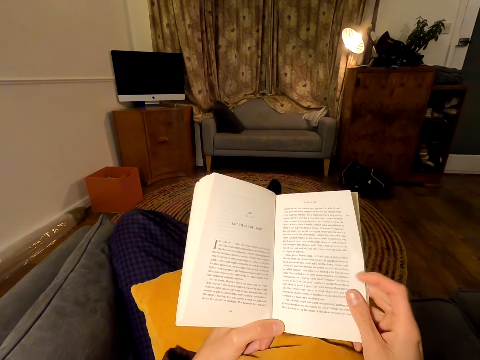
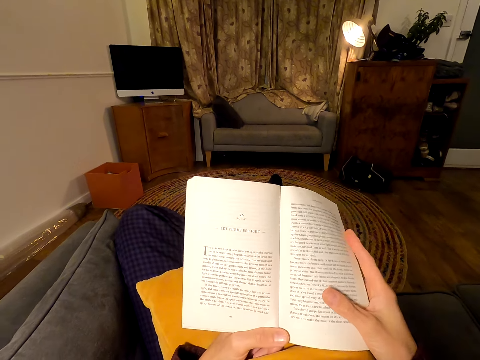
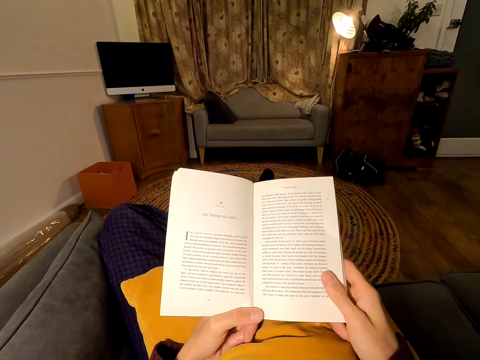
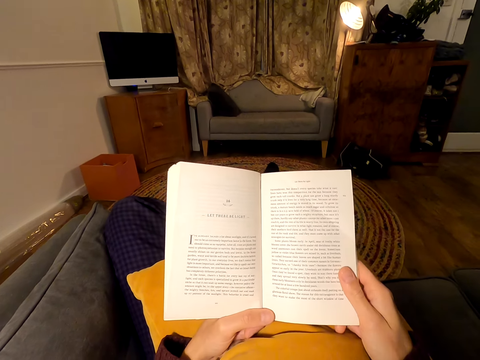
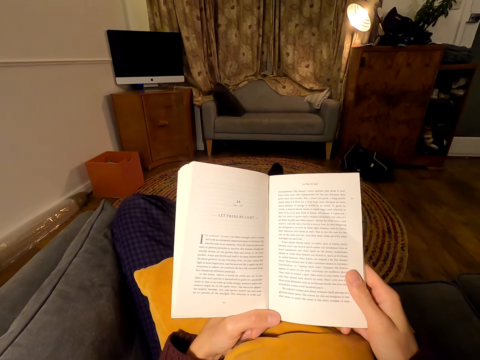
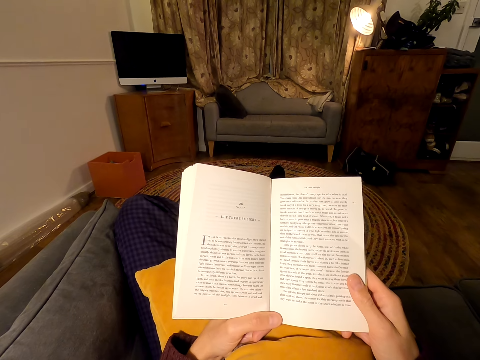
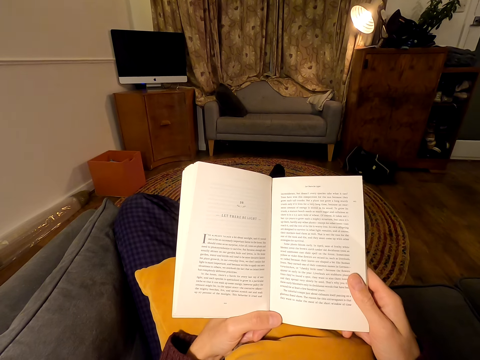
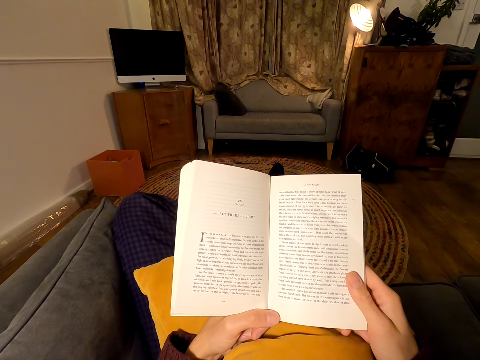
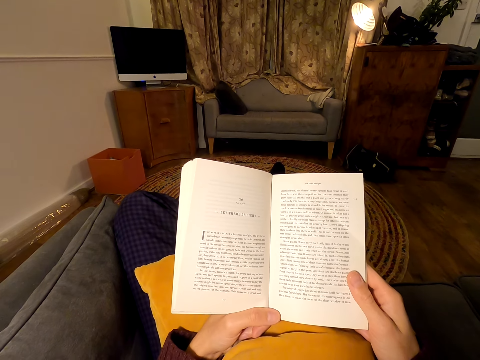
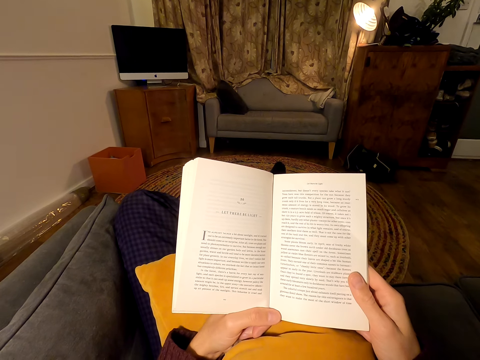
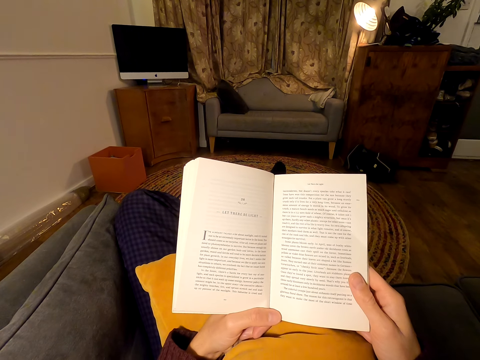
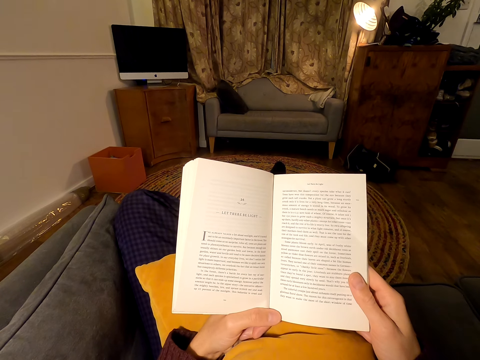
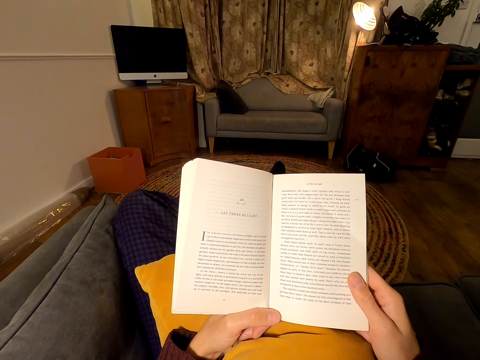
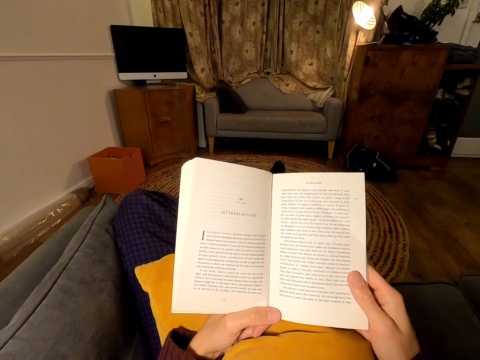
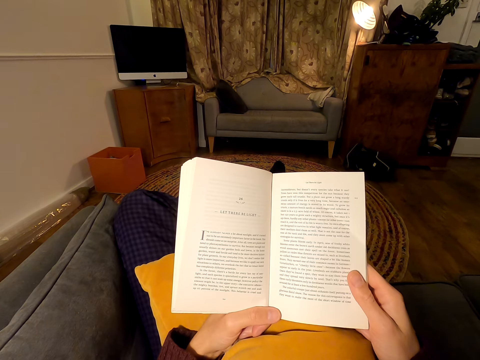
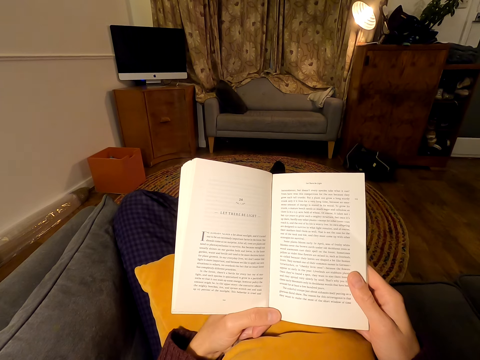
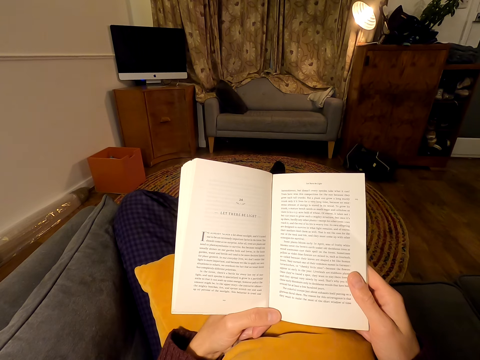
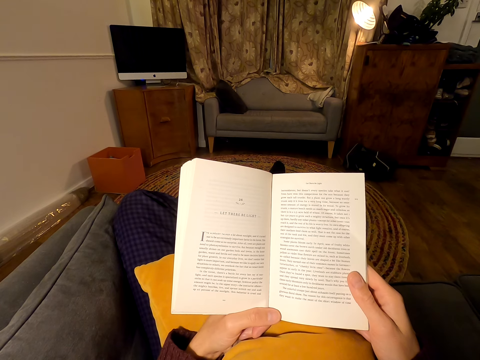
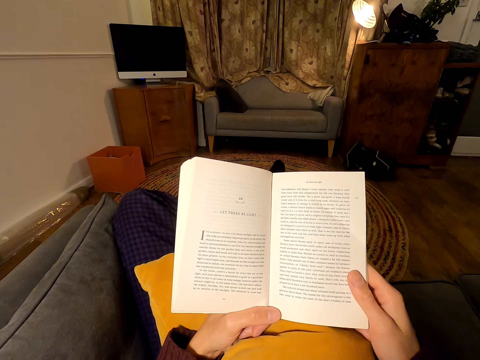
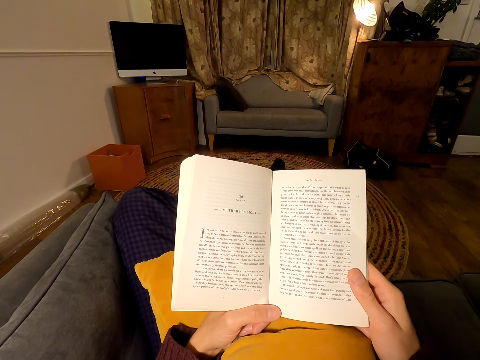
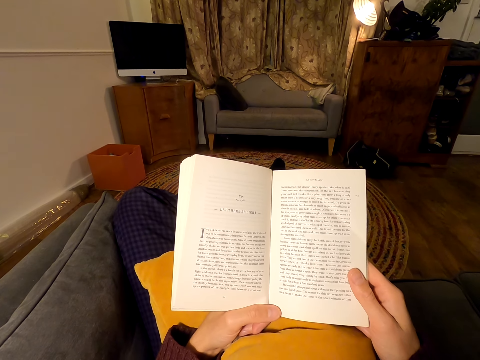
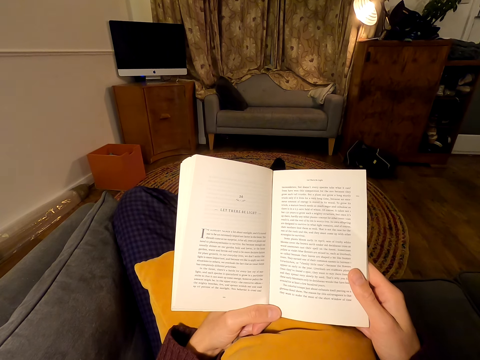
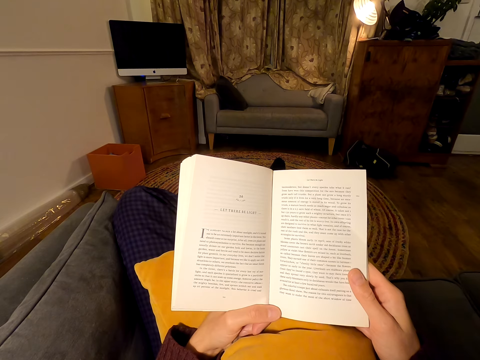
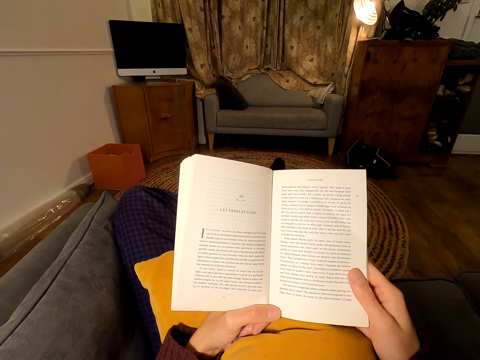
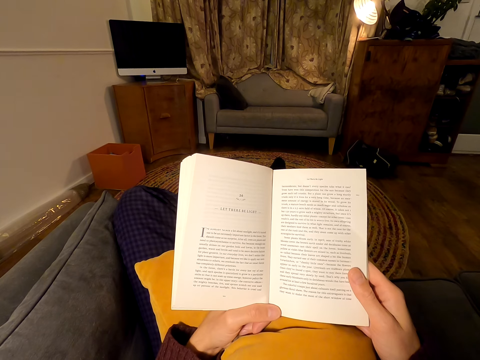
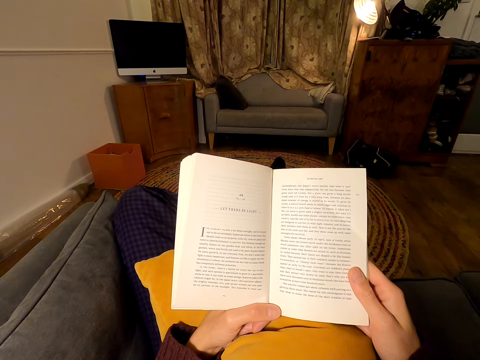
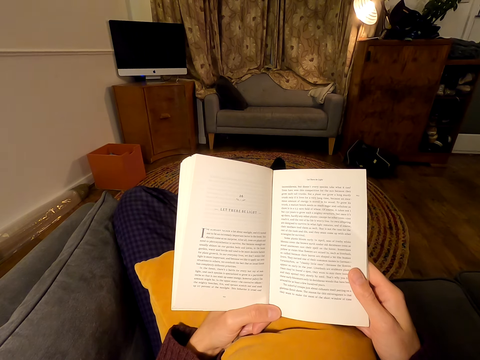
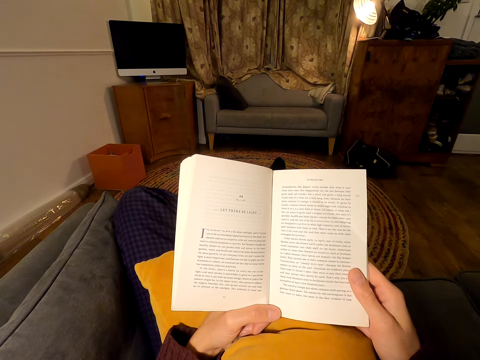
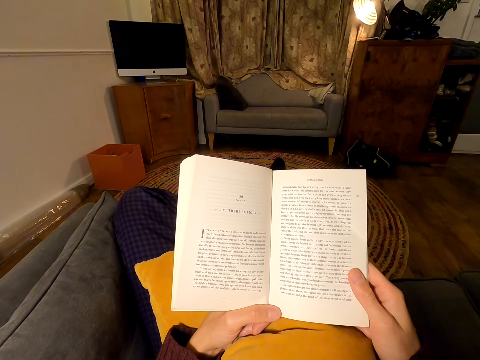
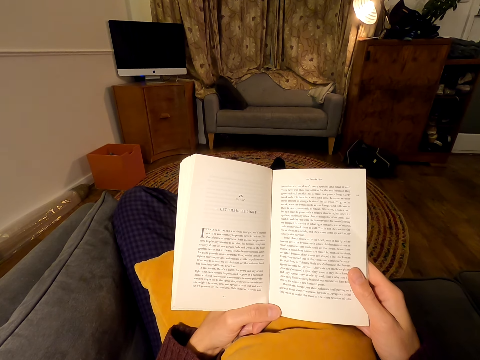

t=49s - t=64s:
The camera wearer holds the book with the right hand. They read the book.

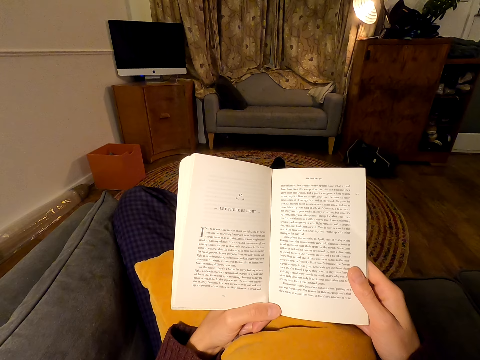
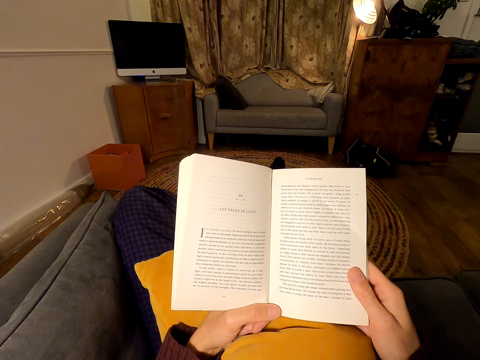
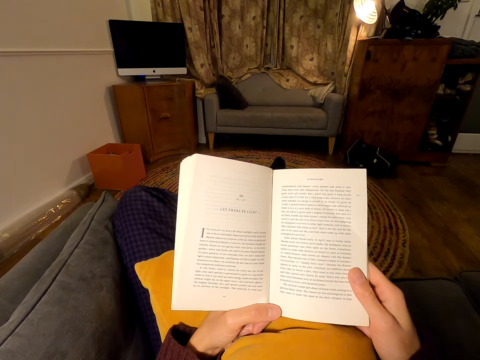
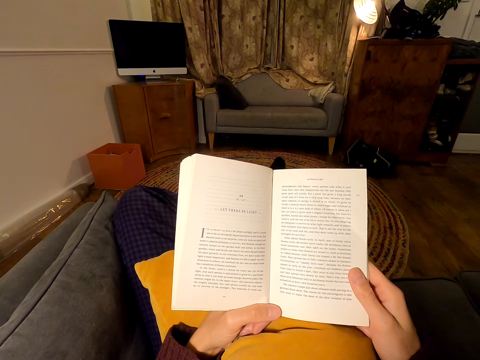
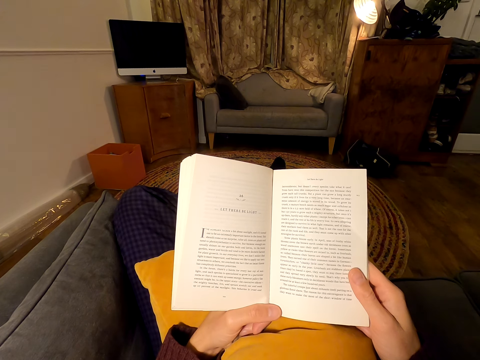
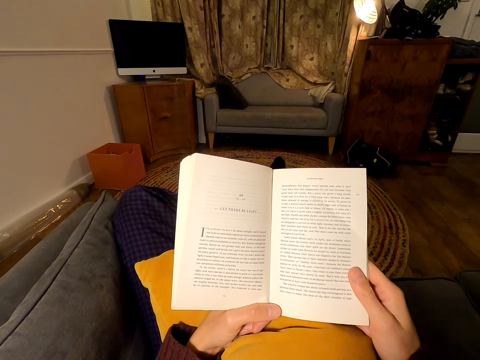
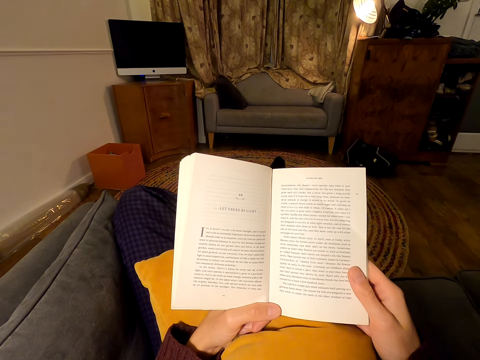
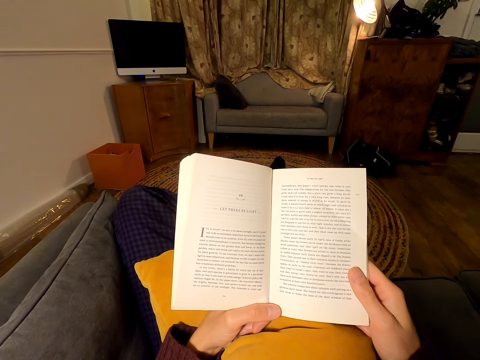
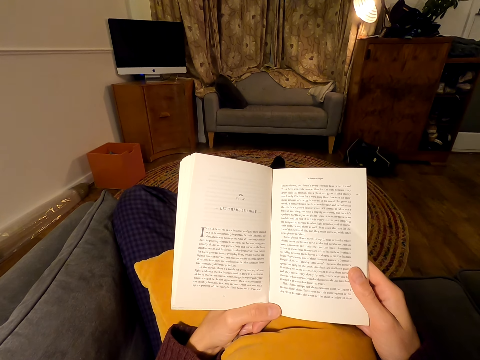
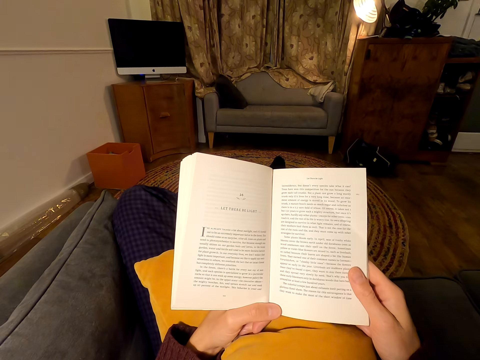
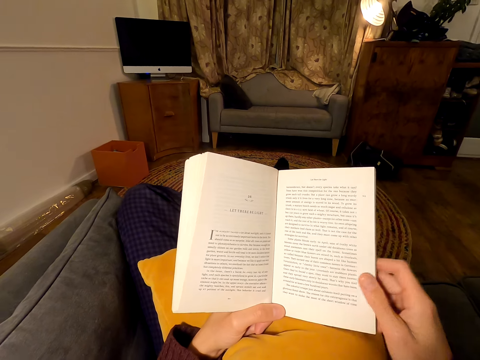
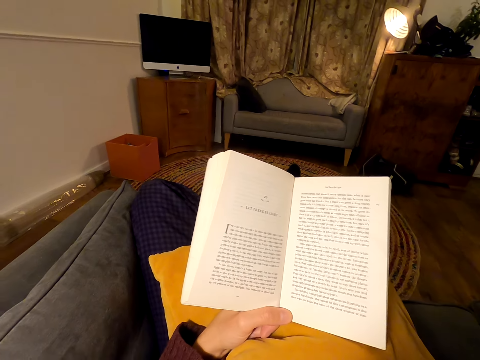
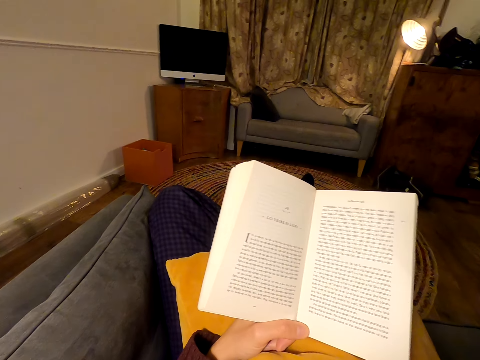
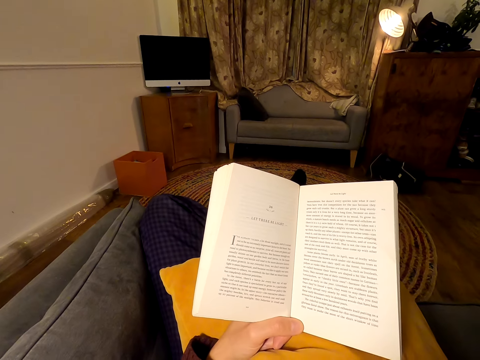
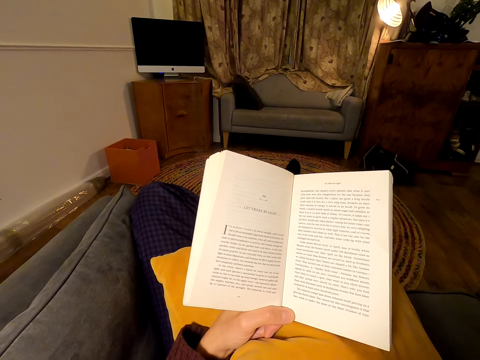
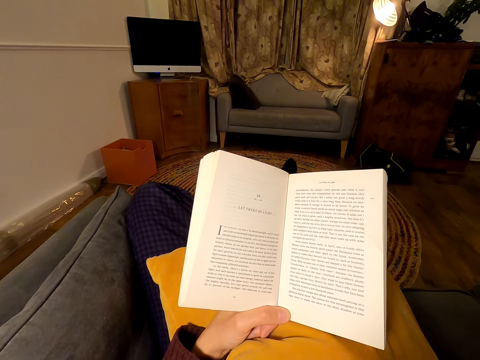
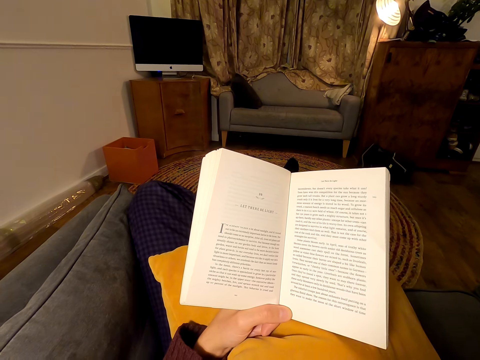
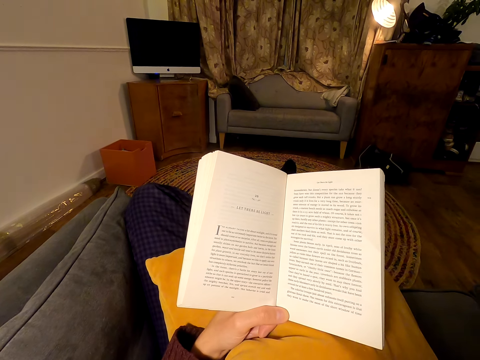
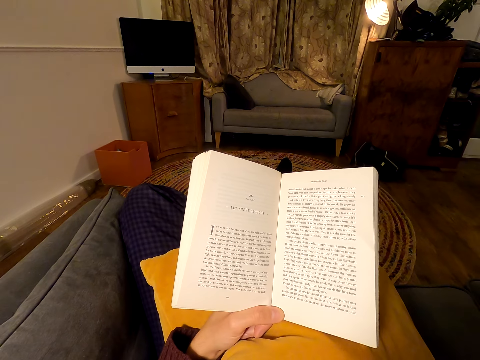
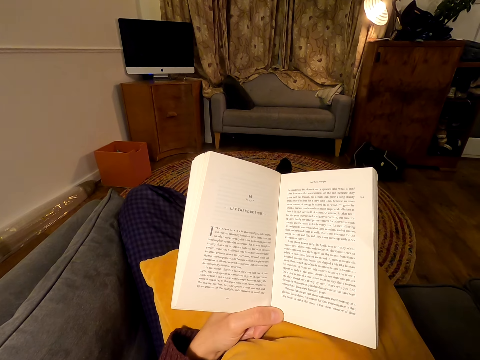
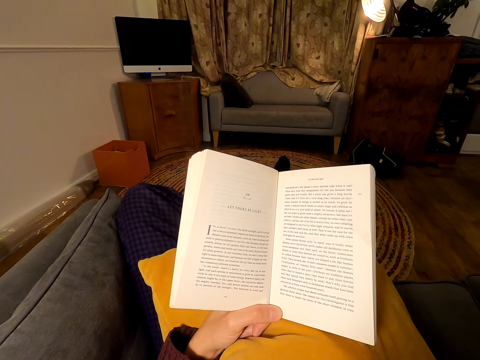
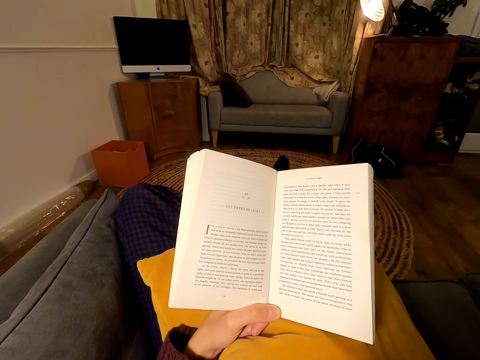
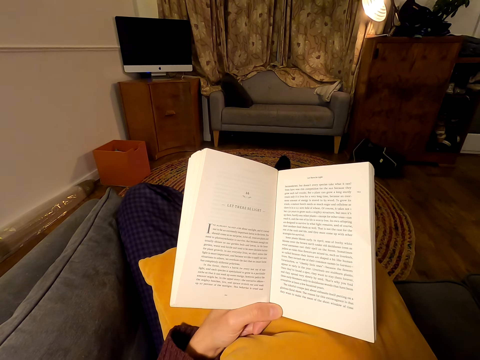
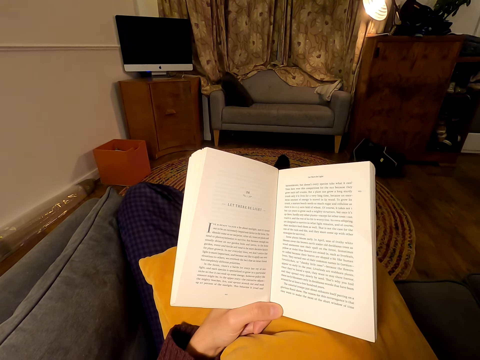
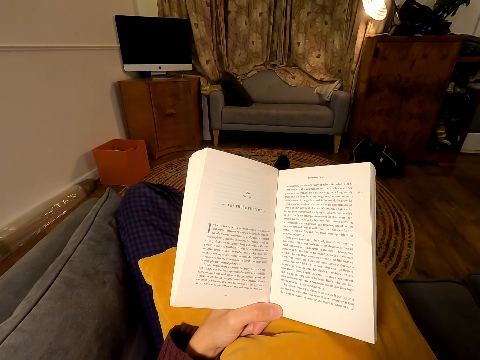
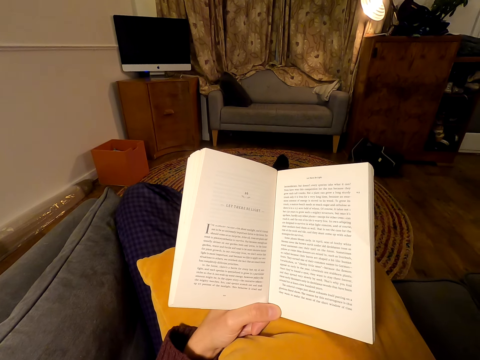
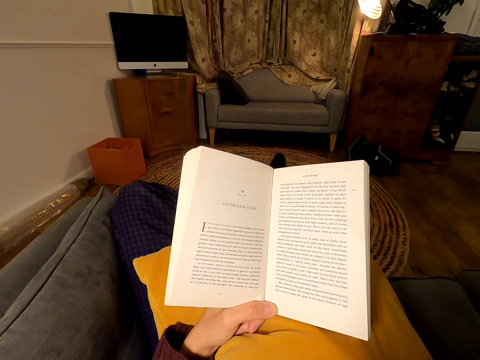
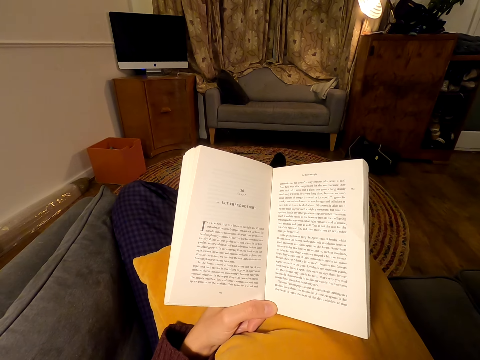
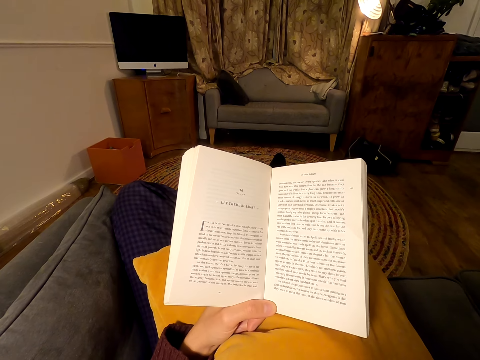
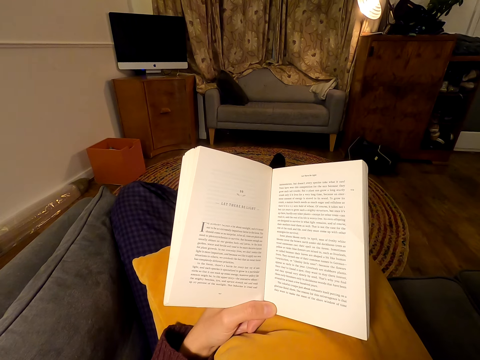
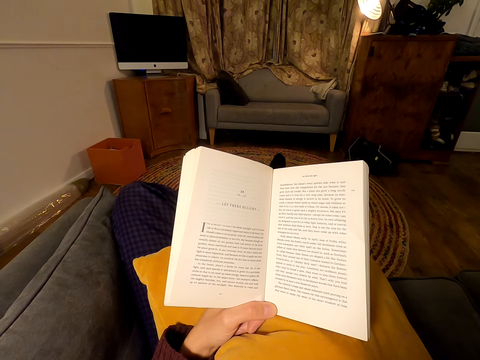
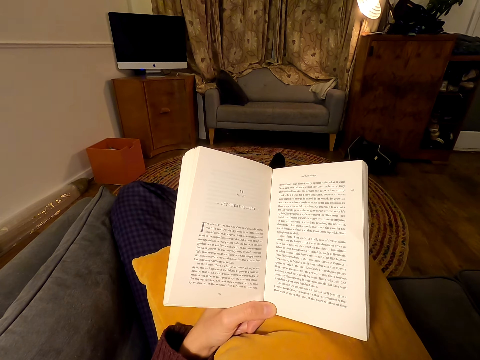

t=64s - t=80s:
The camera wearer raises the right hand. They read the book.
